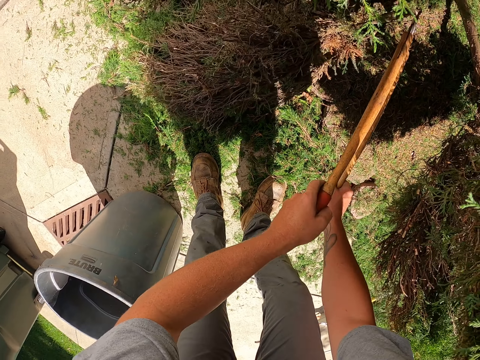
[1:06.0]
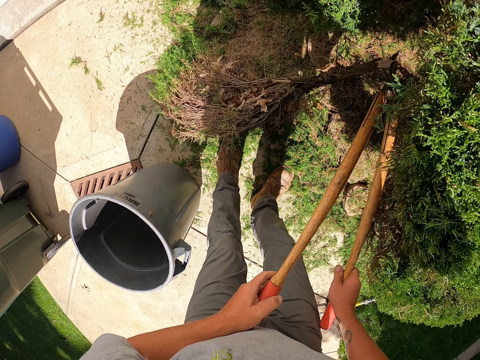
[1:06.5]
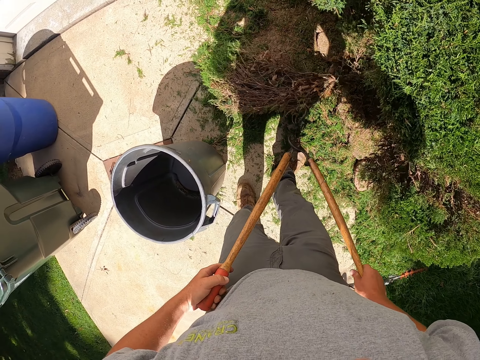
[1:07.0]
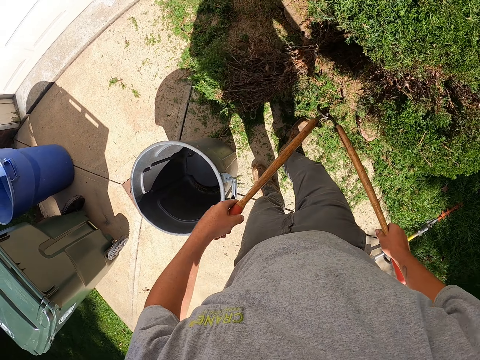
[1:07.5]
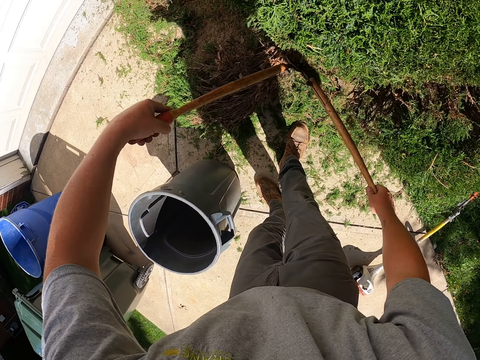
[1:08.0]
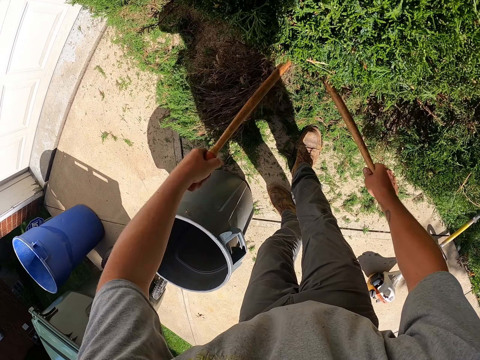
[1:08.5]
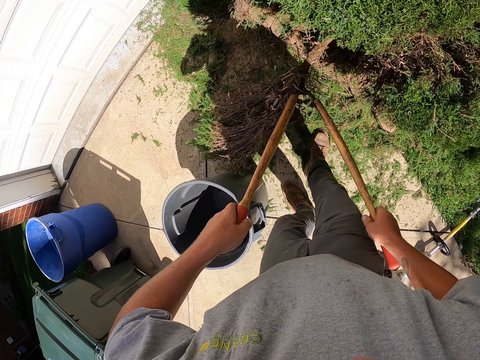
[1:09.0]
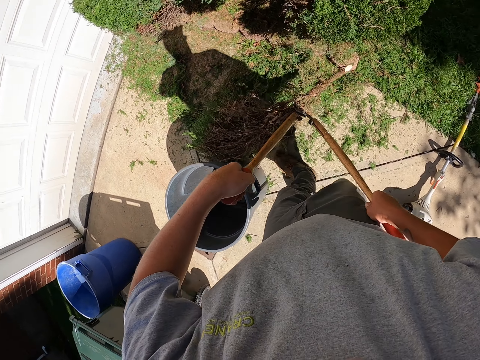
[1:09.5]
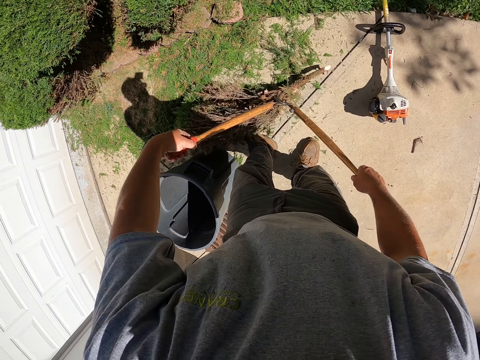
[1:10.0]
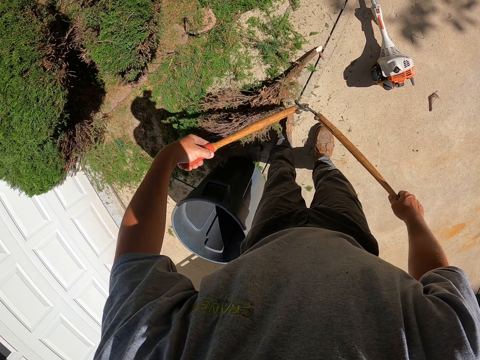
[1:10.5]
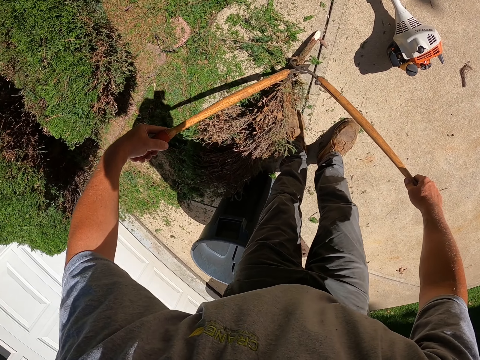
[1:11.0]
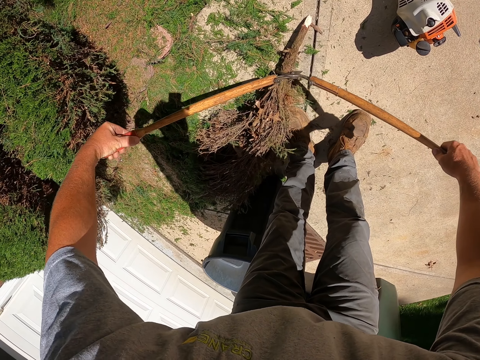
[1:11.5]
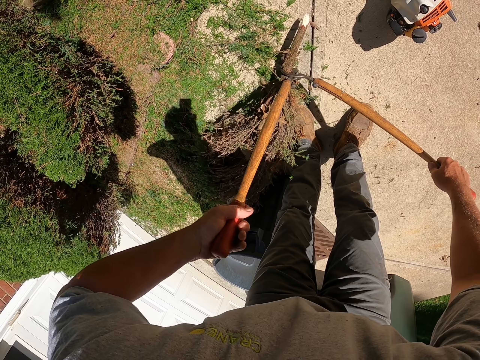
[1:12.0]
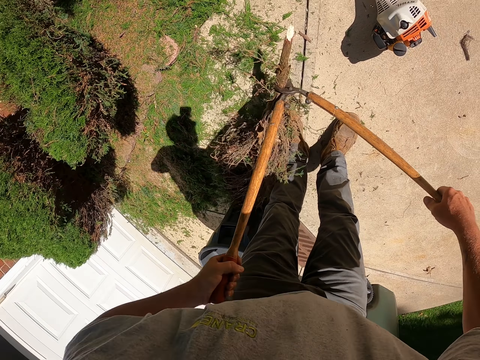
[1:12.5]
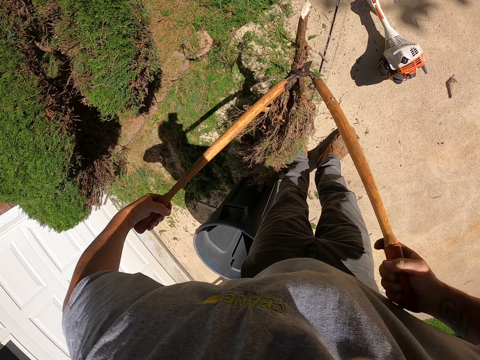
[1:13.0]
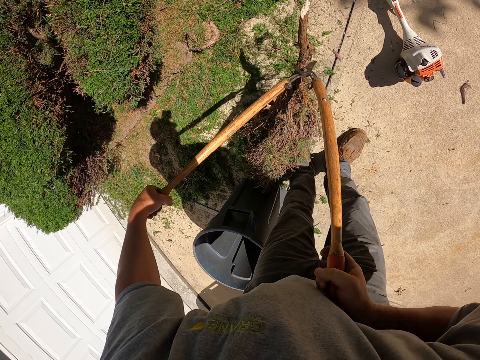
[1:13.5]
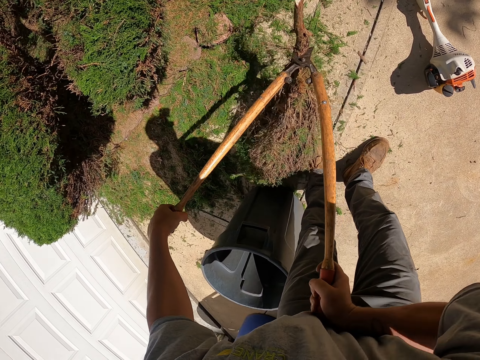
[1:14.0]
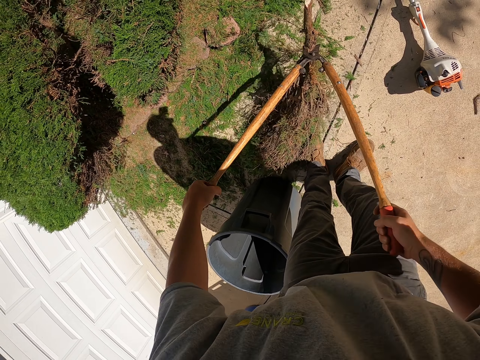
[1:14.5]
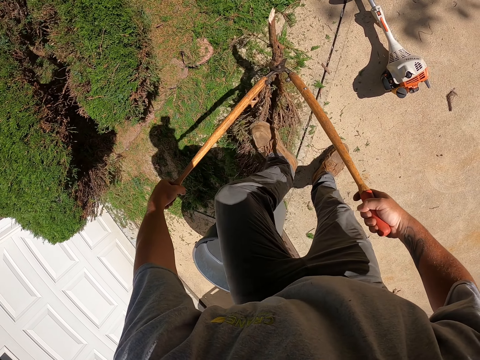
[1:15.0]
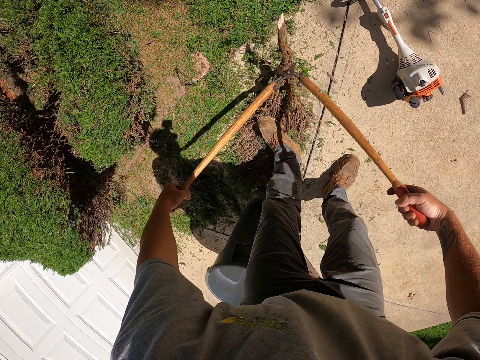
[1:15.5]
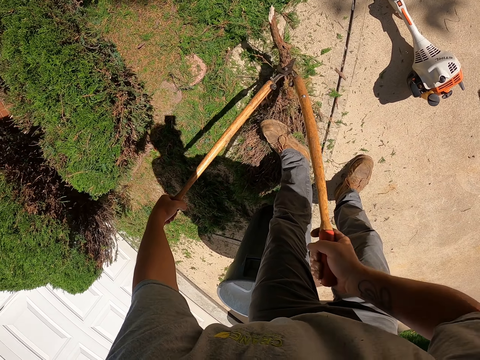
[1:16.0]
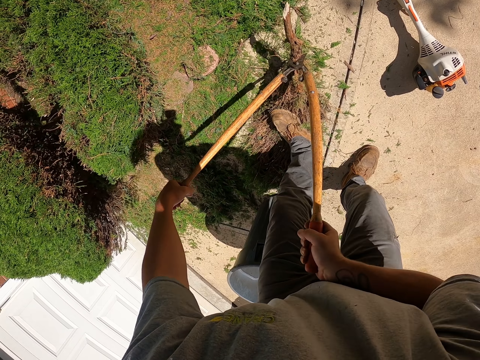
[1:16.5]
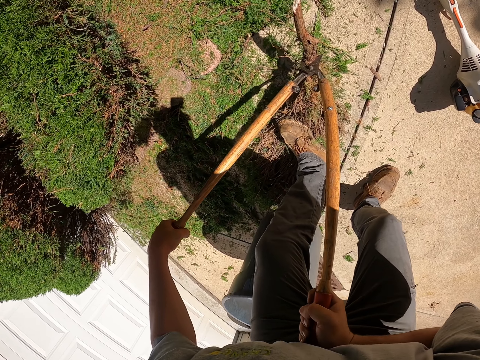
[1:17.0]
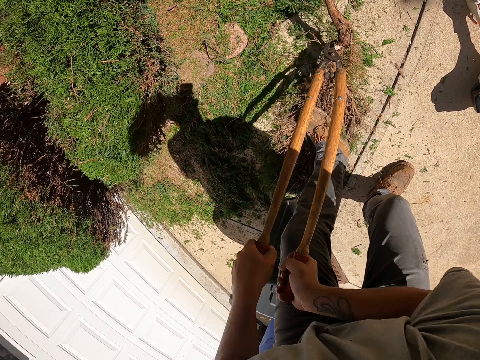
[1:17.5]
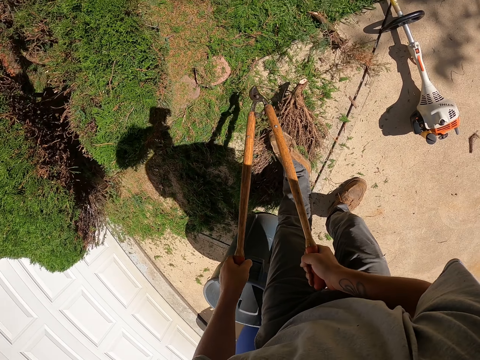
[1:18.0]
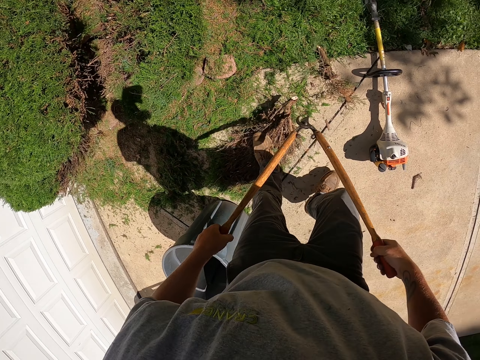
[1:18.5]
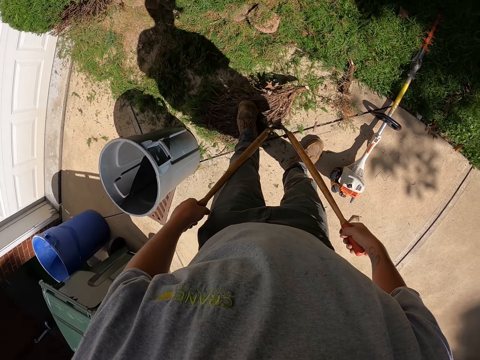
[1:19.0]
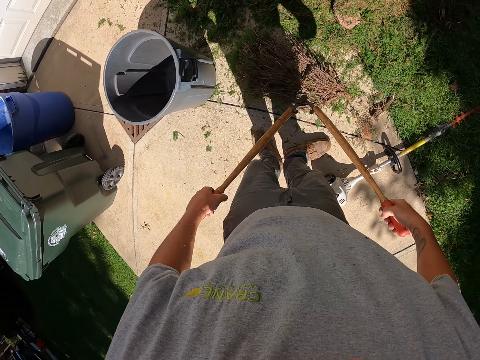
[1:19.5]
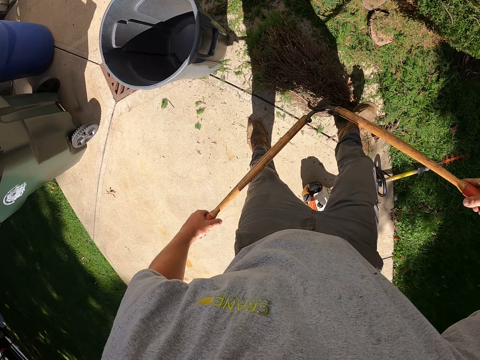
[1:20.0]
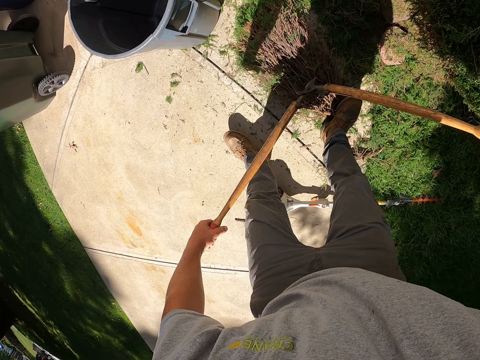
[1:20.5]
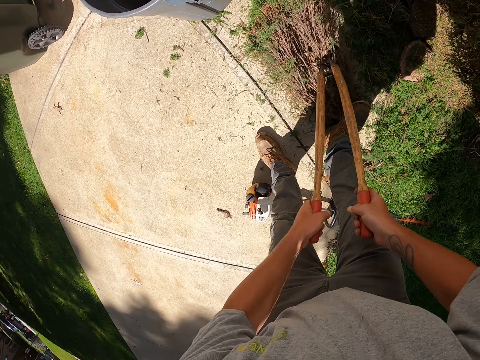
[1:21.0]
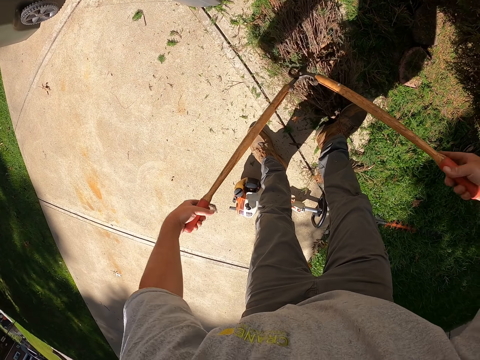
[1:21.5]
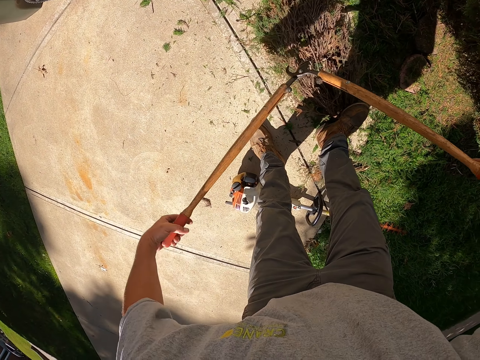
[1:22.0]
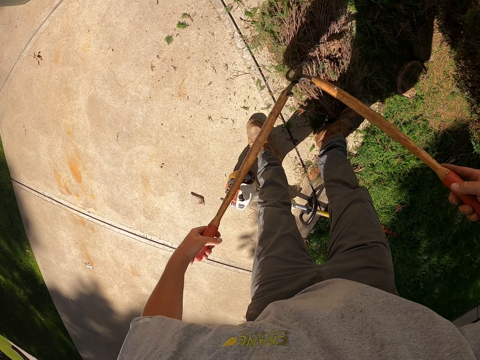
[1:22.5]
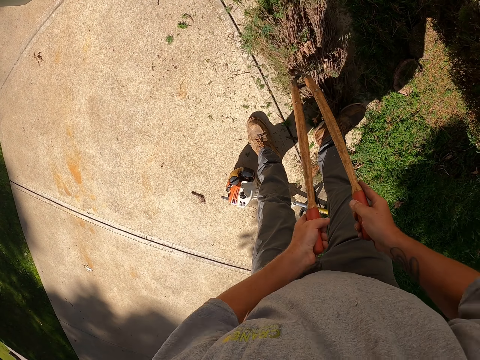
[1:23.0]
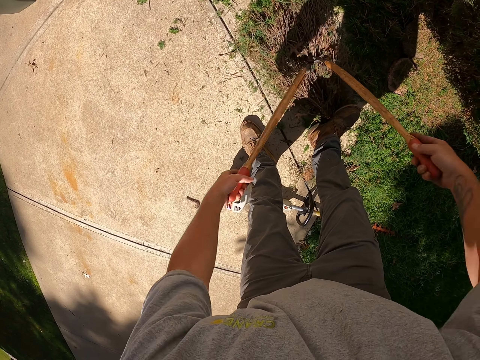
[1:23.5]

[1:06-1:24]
The camera wearer holds the shrub clippers. They cut the shrubs with the shrub trimmers. They hold the branch and put down the branch. They hold the shrub with the shrub clippers. They lift the shrub and step on the shrub. They cut the shrubs with the shrub trimmers. They hold the shrub with the shrub clippers. They cut the shrubs with the shrub trimmers.

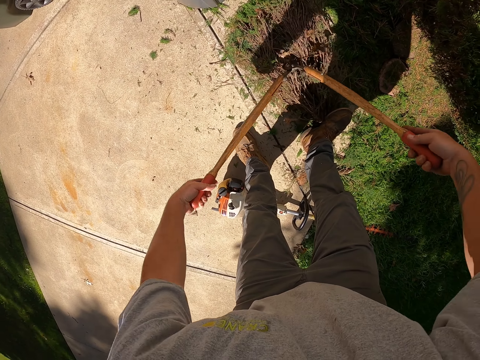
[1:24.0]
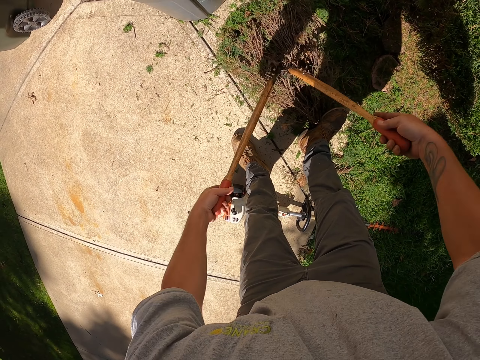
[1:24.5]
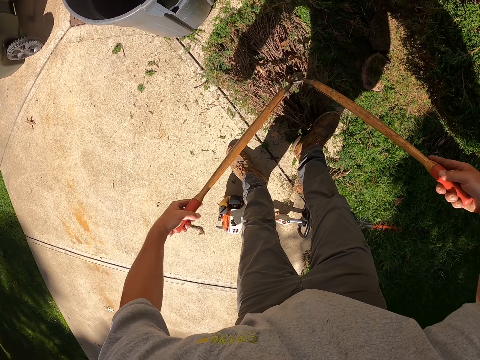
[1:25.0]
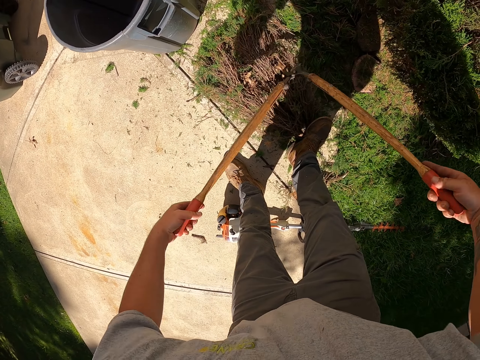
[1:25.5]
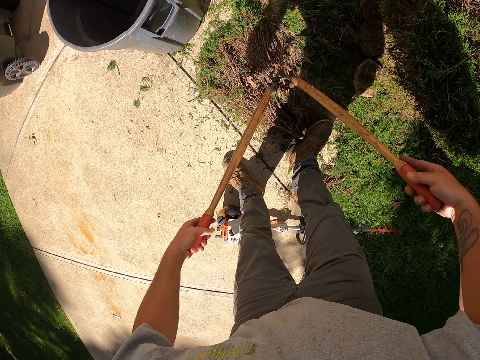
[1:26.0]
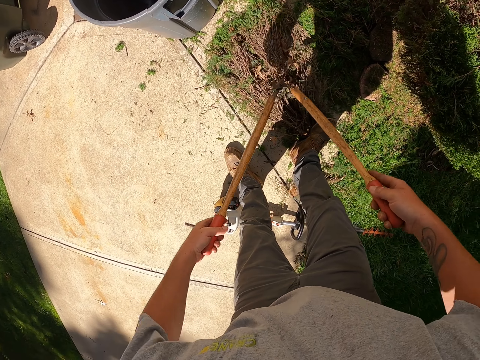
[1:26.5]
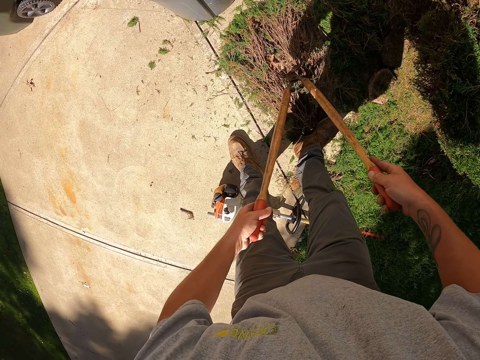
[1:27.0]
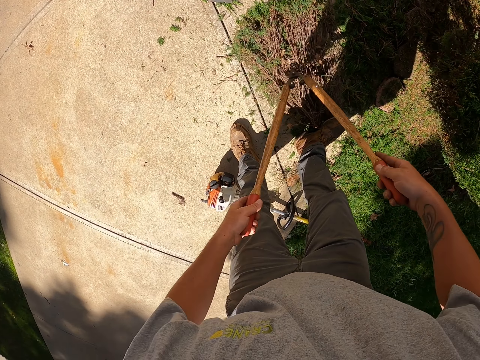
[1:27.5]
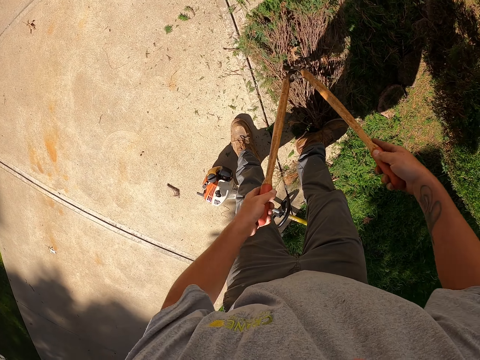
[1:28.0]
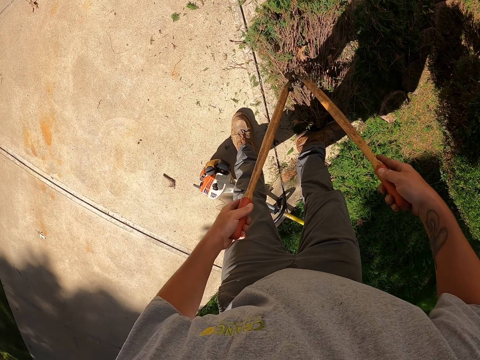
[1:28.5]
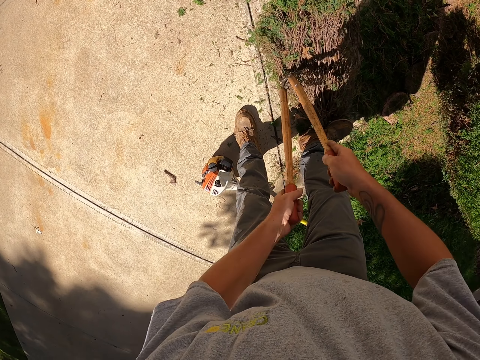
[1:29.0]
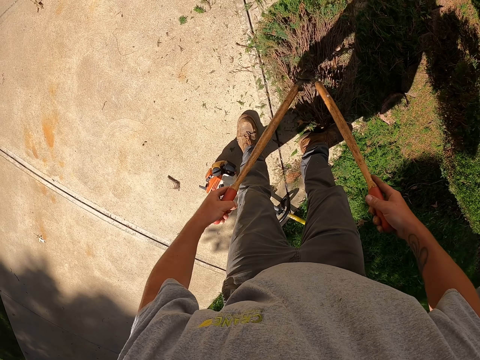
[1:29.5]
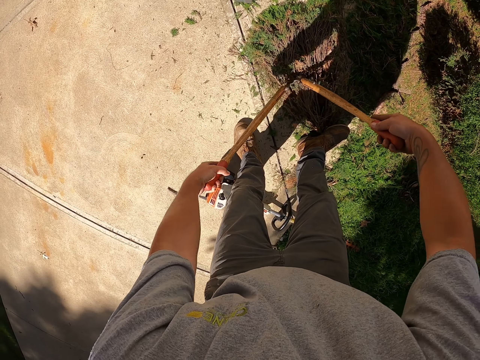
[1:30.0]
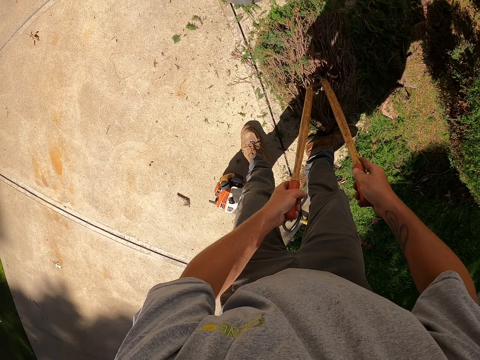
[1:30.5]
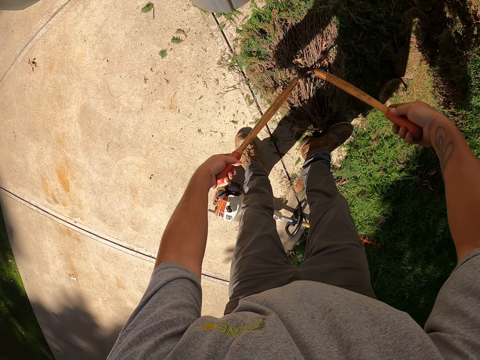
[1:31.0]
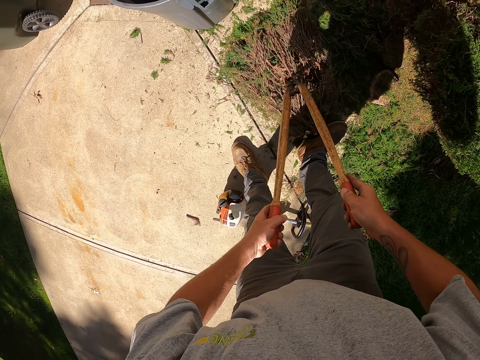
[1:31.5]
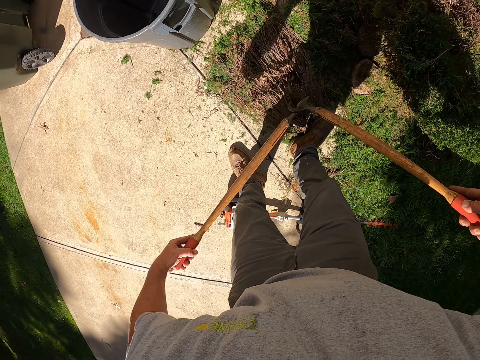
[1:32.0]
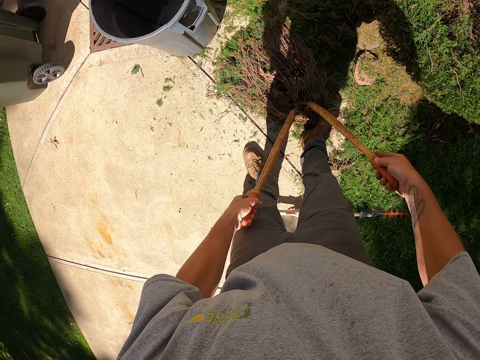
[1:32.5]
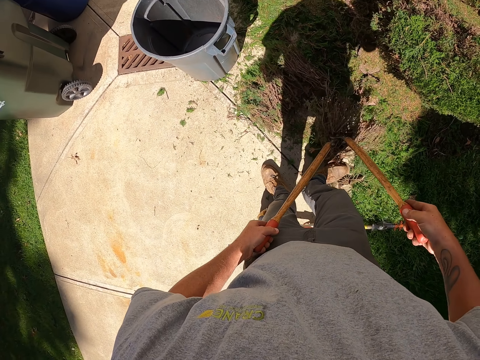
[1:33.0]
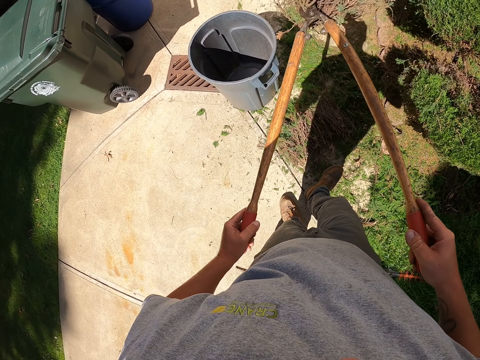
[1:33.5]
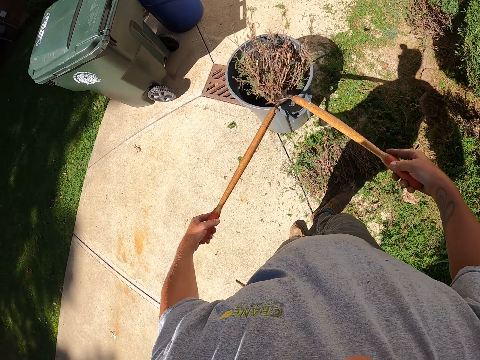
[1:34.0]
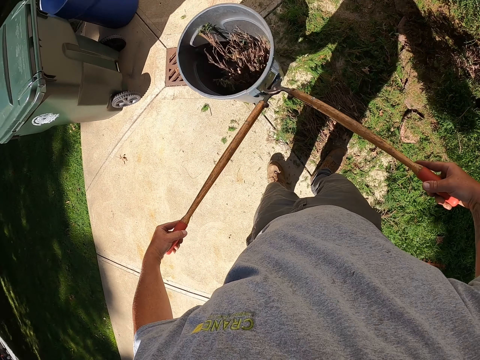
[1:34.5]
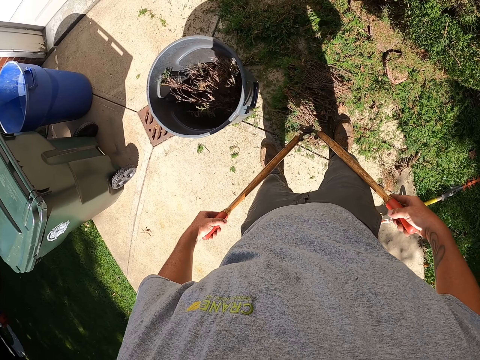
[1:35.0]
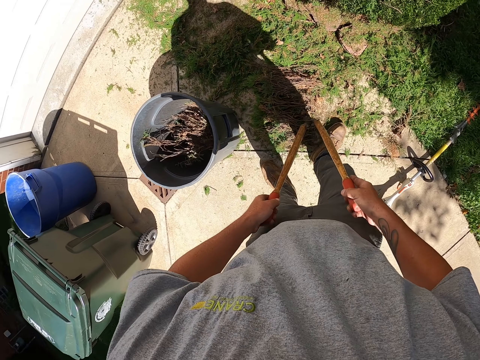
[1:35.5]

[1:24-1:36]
The camera wearer holds the shrub. They pick up the shrub with the shrub clippers. They put the shrub in the dustbin.
